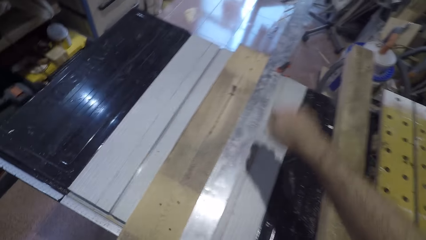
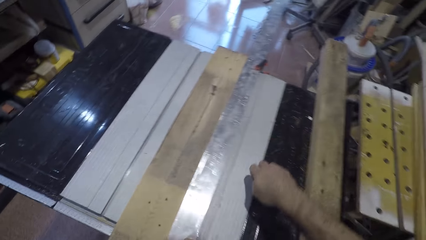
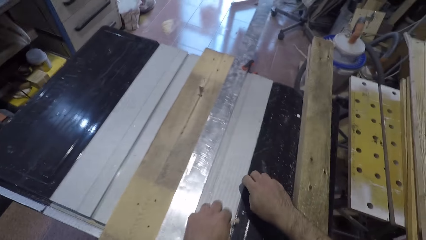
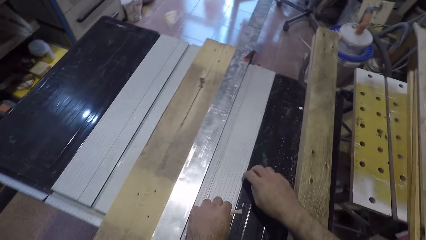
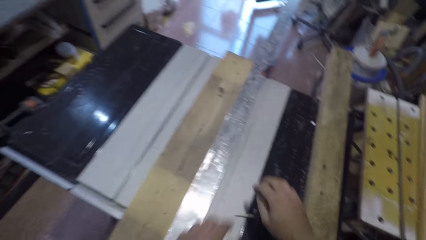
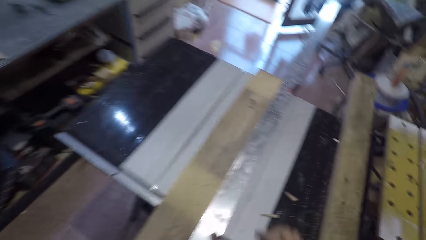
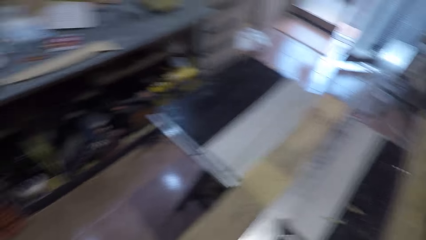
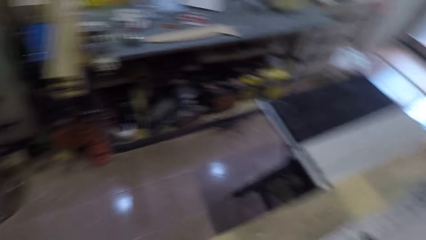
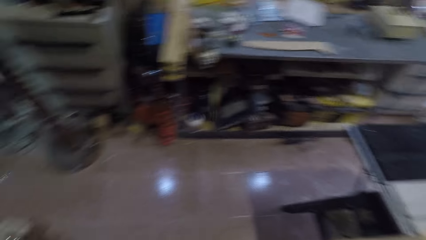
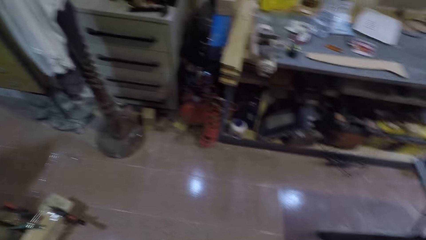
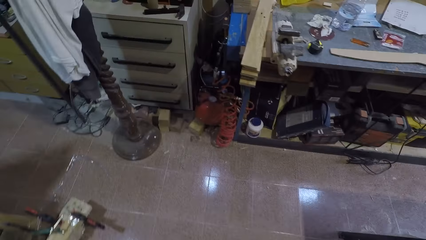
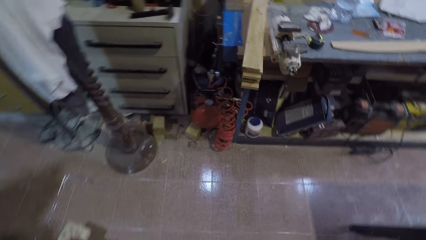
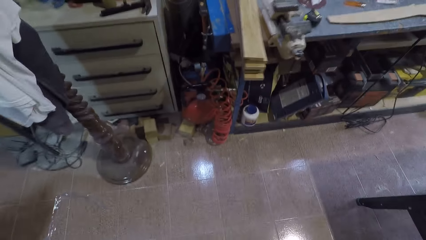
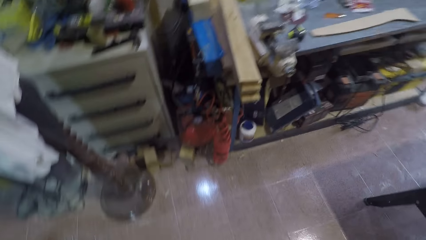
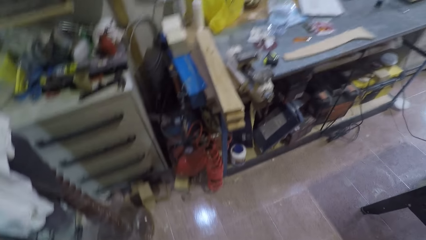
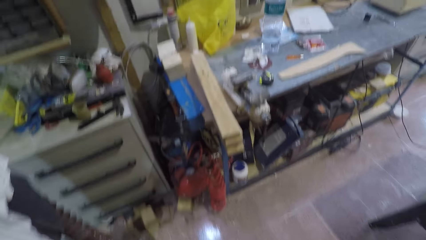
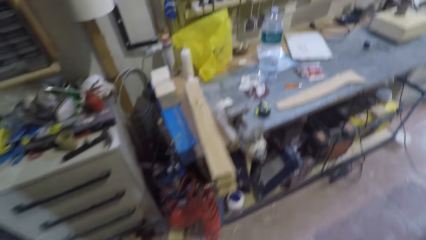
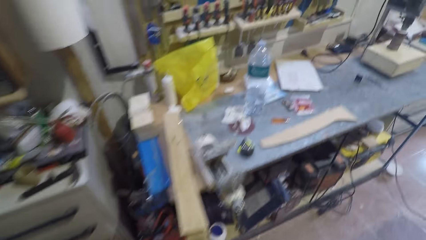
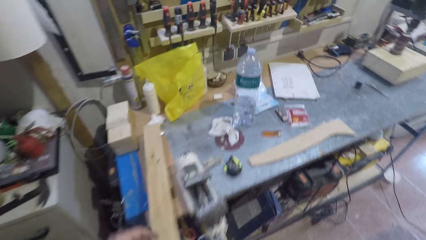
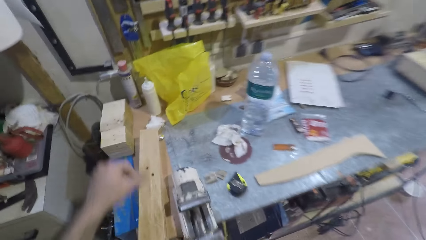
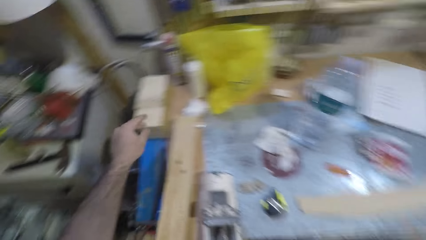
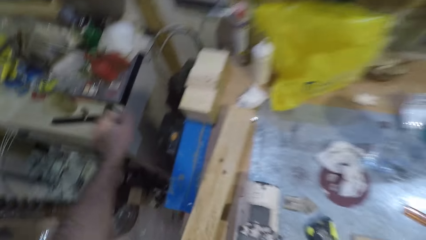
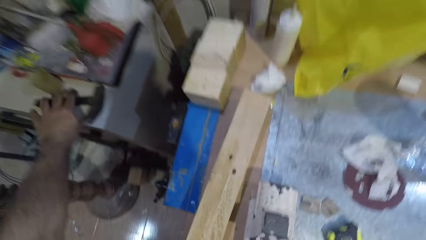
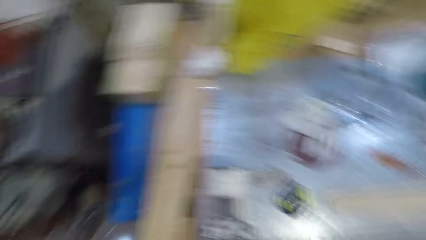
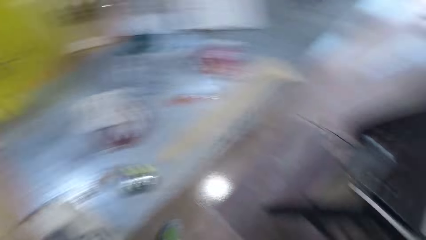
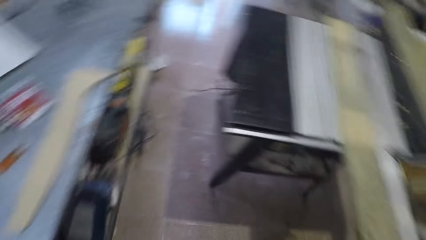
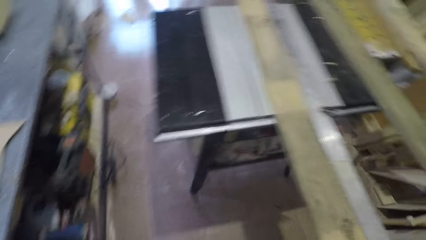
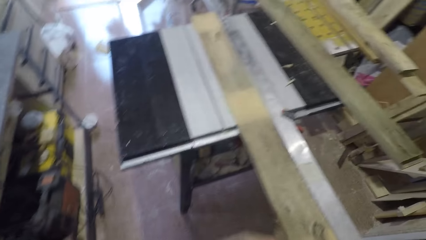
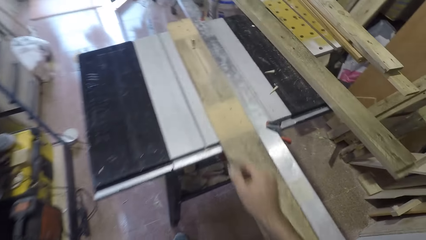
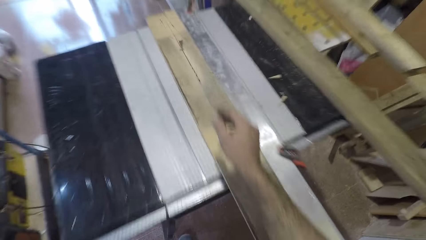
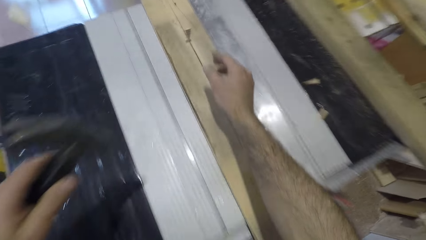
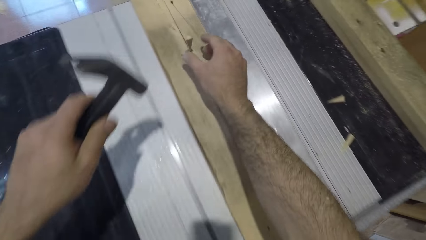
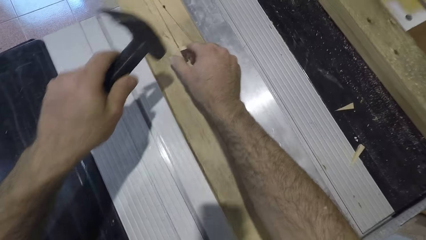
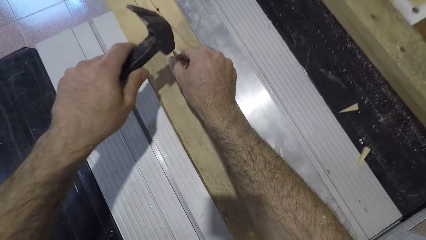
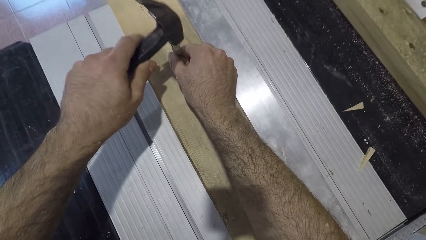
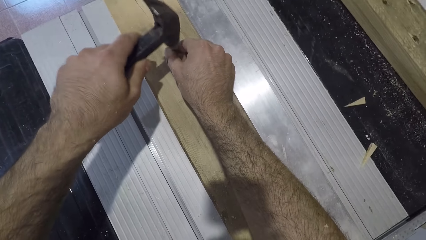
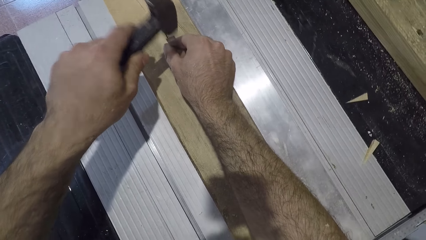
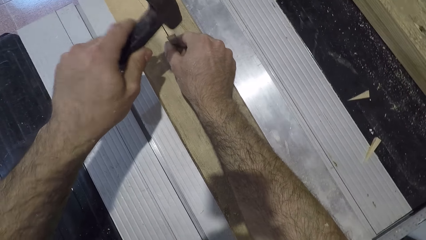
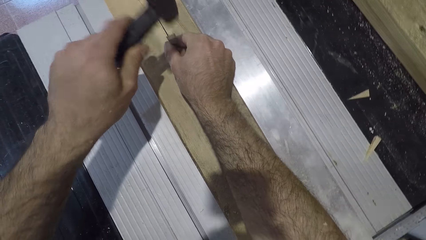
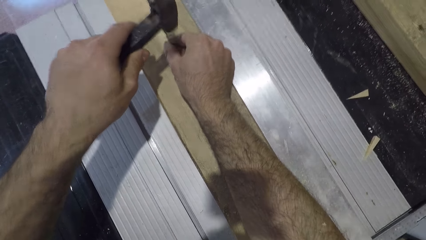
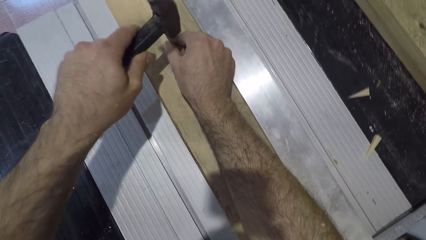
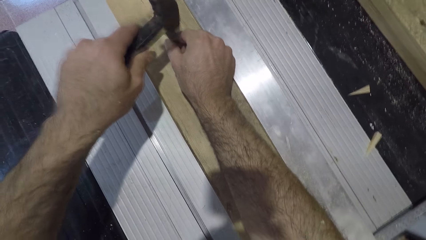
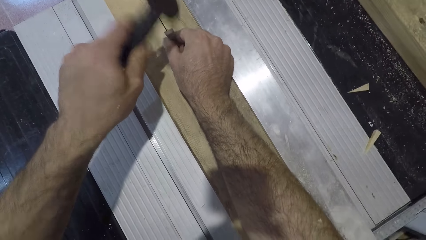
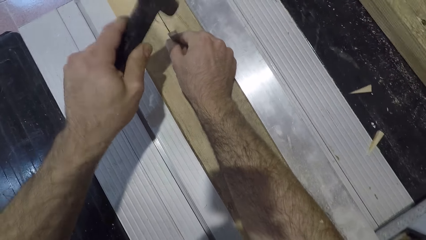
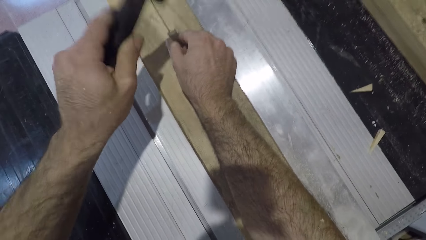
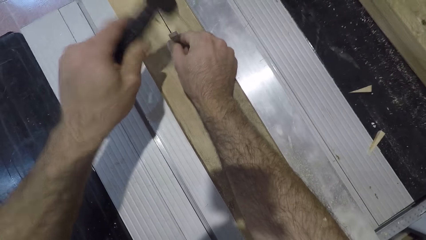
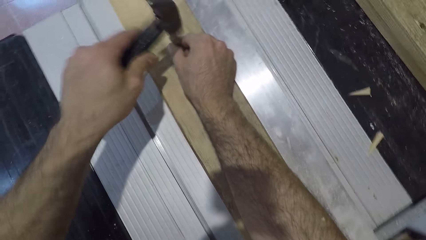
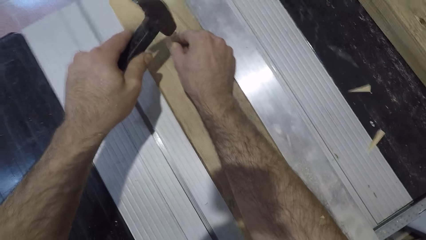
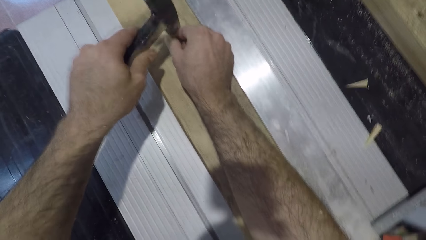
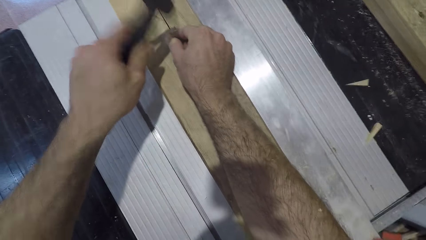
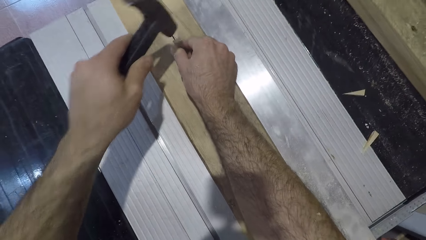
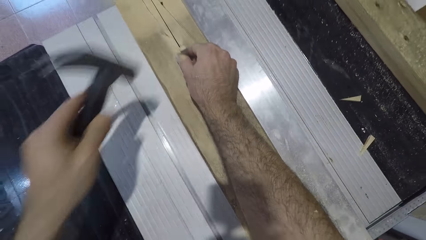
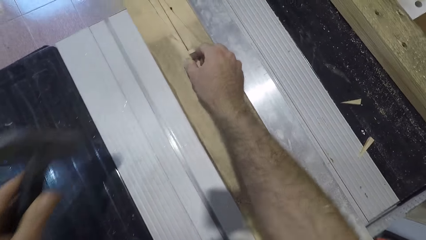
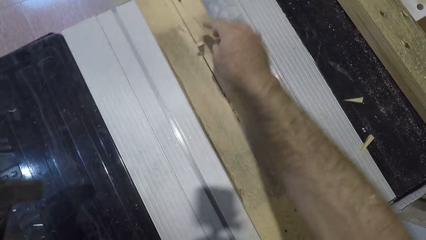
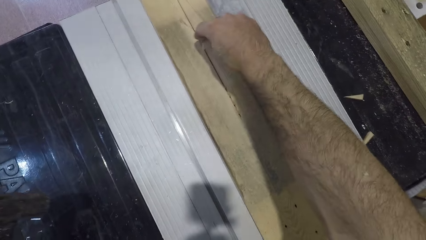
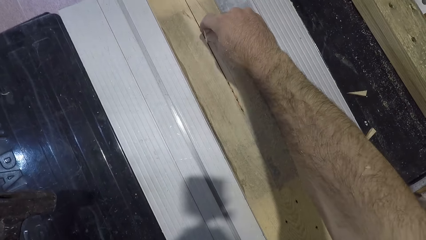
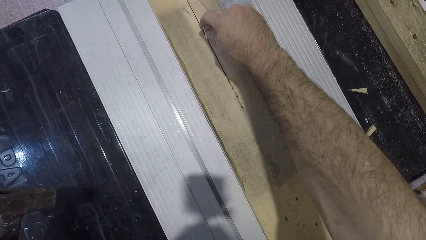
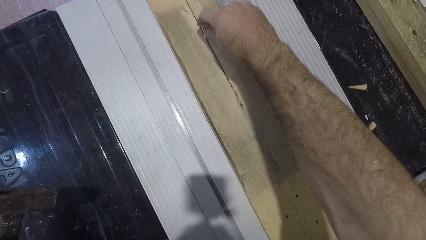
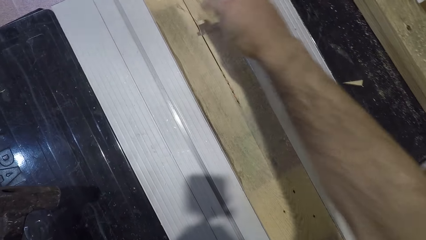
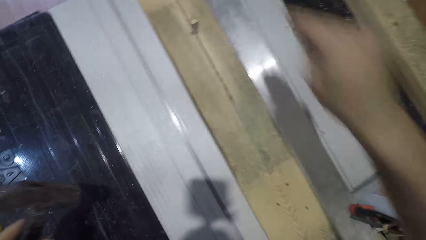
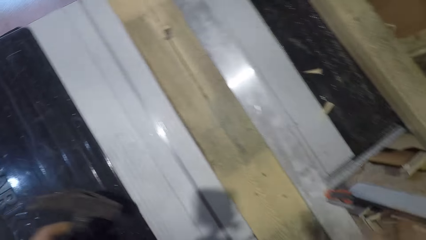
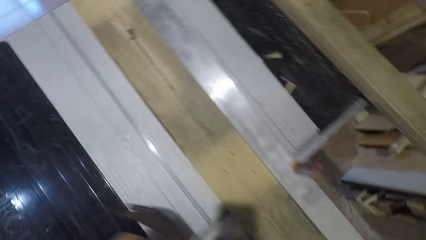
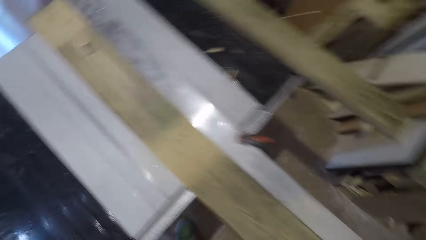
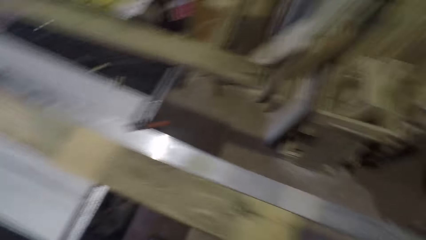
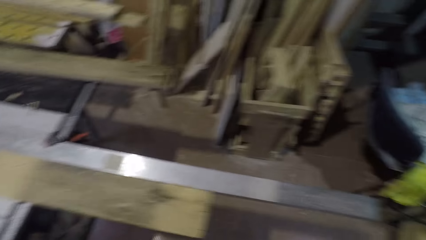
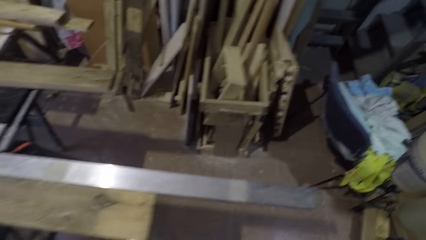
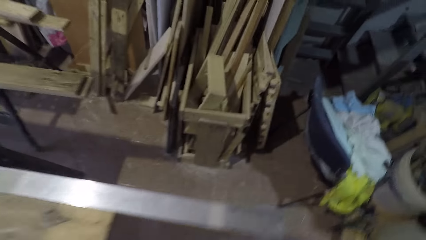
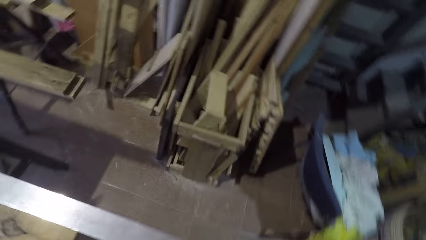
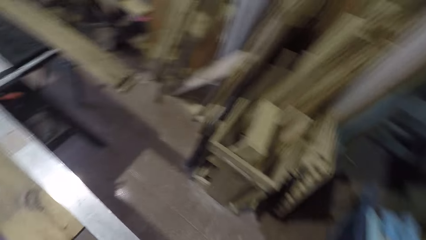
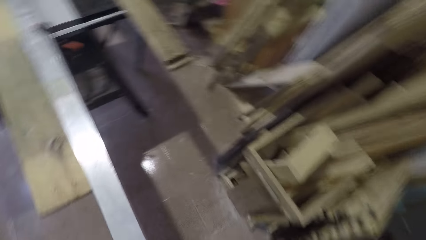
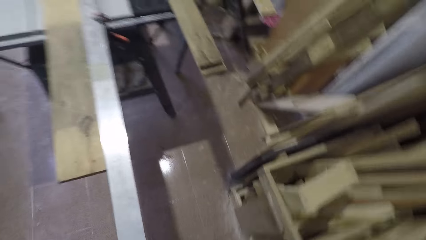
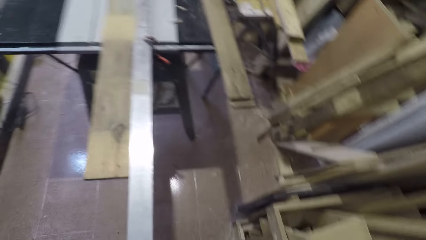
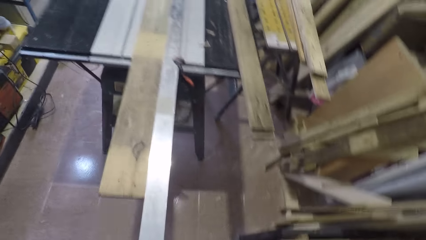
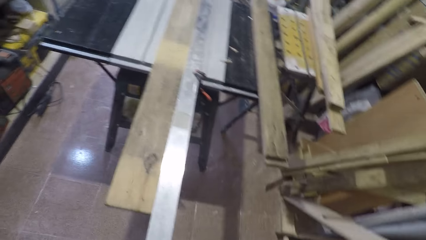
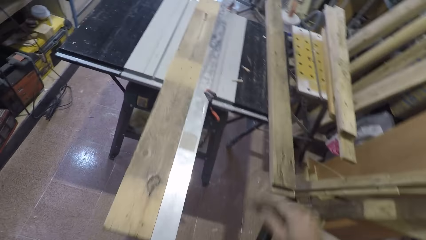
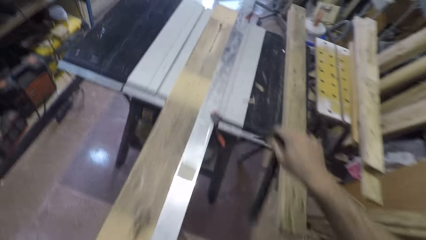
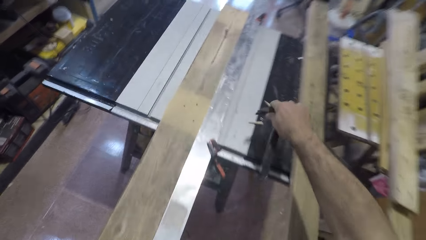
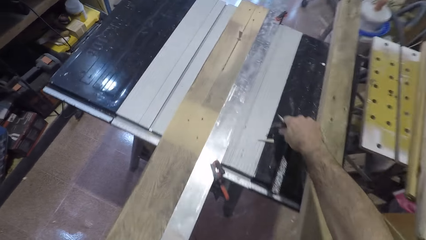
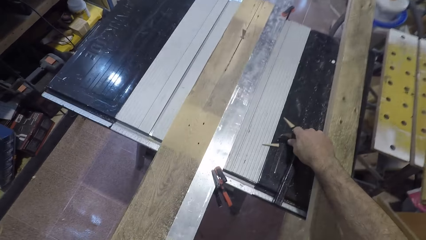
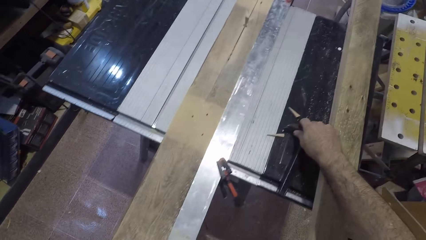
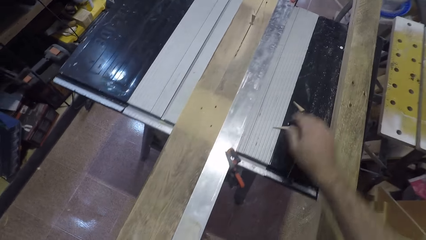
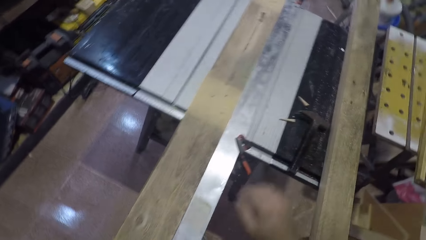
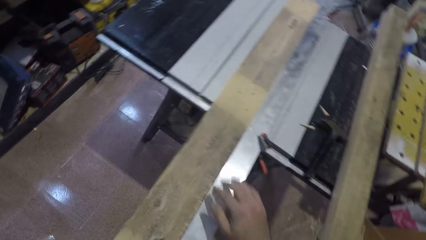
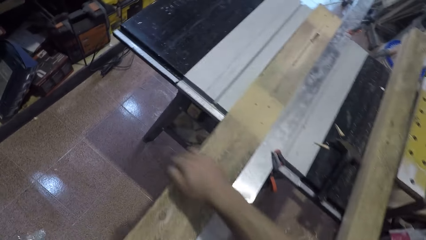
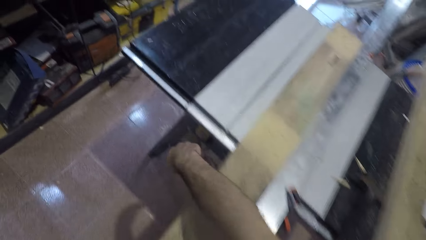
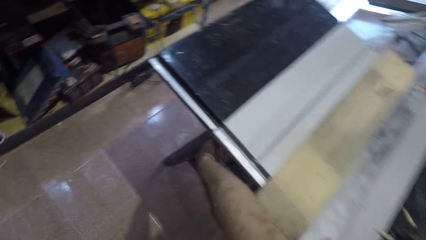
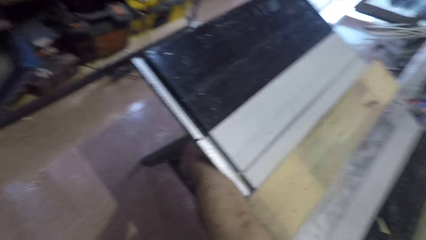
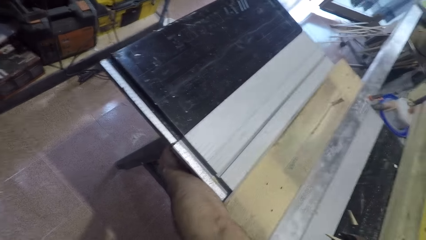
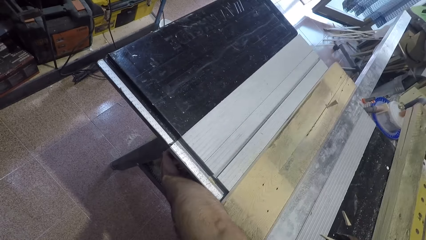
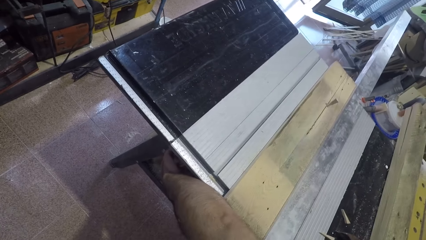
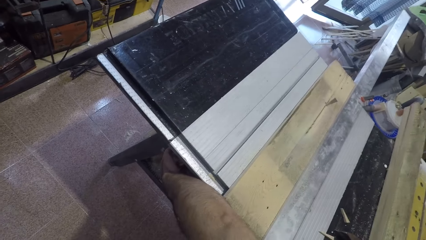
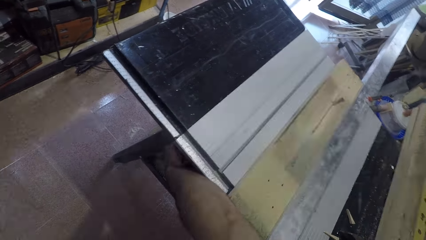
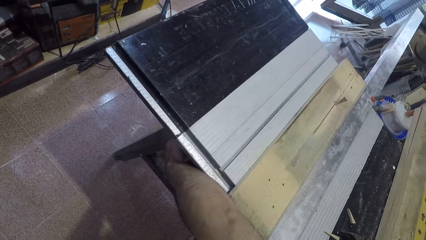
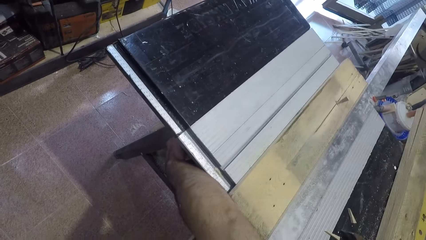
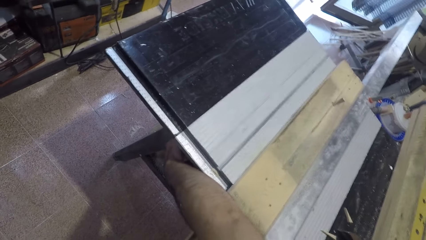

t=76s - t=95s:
The camera wearer lets go of the wooden nail. He drops the pieces of wood on the table saw machine. He places his hand on the table extension. He raises his hands. He walks away from the table saw. He stretches his hand. He picks up a hammer. He moves towards the table saw machine. He moves towards the wood. He moves his hands towards the wood. He holds the wooden nail. He hits the piece of wood into the wood with the hammer. He raises his hand. He adjusts the piece of wood with his right hand. He lets go of the wooden nail. He holds the wooden nail, shakes the wooden nail and lets go of the wooden nail. He moves from the table saw machine. He walks away from the wooden nail. He drops the hammer on the table saw machine. He switches on the saw machine. He reaches for the switch on the table saw.
